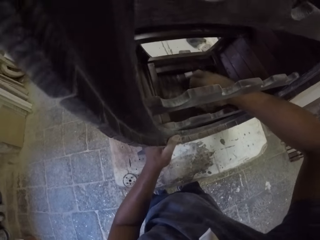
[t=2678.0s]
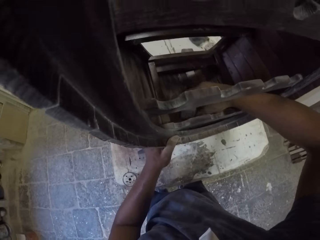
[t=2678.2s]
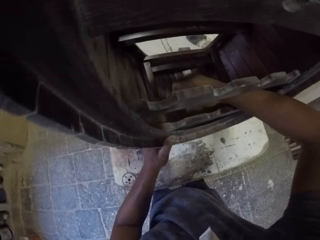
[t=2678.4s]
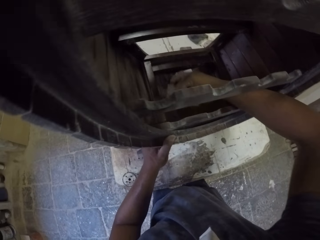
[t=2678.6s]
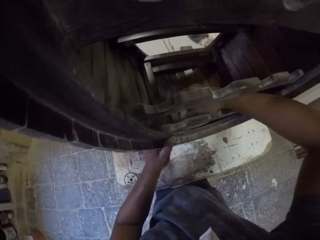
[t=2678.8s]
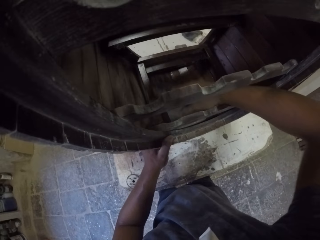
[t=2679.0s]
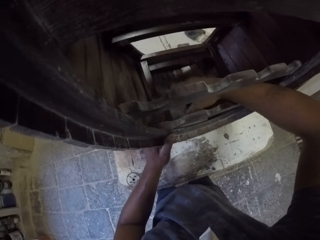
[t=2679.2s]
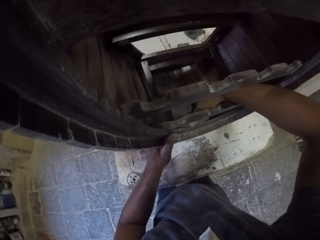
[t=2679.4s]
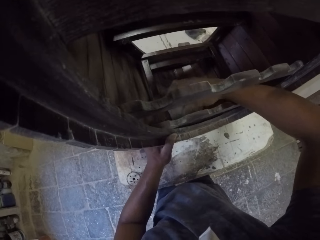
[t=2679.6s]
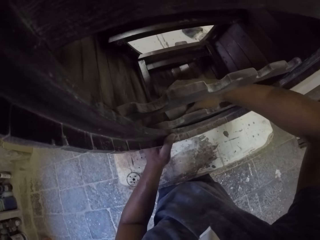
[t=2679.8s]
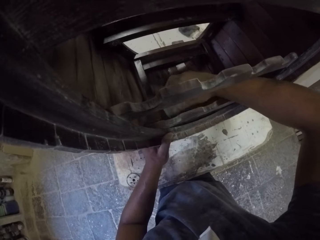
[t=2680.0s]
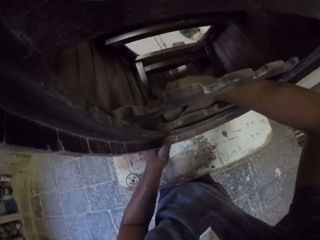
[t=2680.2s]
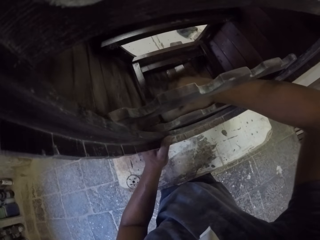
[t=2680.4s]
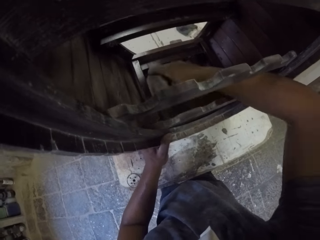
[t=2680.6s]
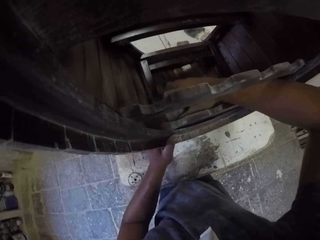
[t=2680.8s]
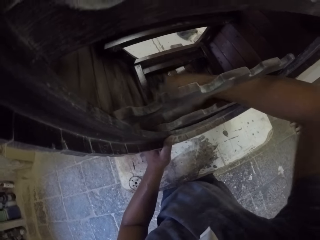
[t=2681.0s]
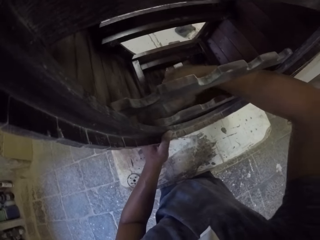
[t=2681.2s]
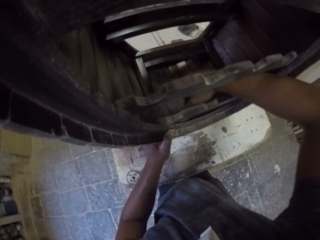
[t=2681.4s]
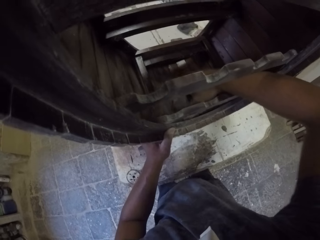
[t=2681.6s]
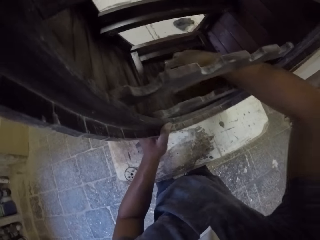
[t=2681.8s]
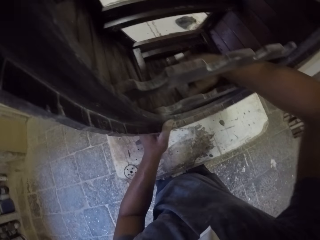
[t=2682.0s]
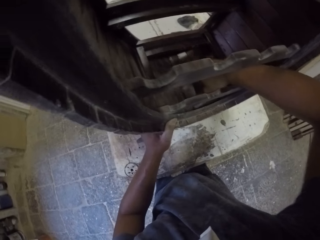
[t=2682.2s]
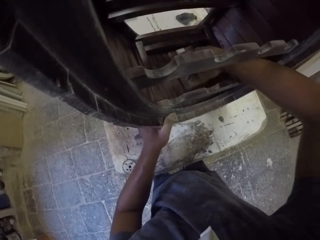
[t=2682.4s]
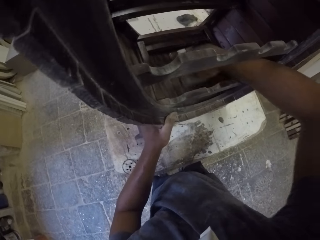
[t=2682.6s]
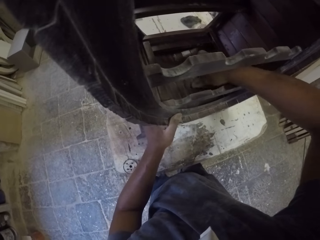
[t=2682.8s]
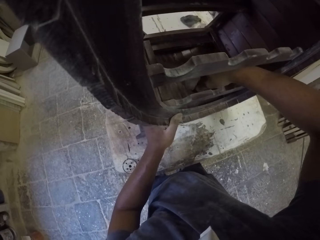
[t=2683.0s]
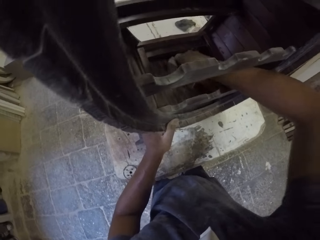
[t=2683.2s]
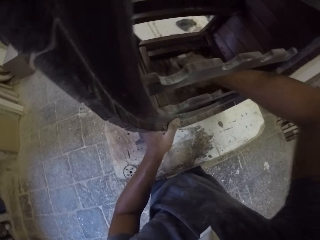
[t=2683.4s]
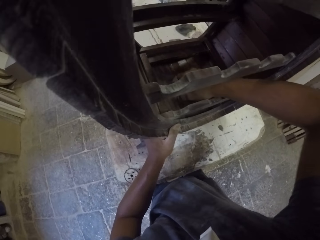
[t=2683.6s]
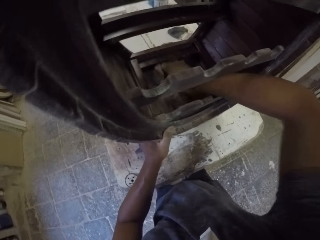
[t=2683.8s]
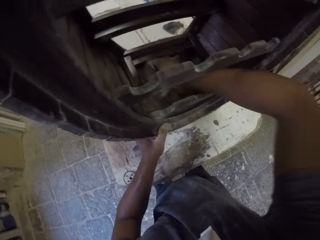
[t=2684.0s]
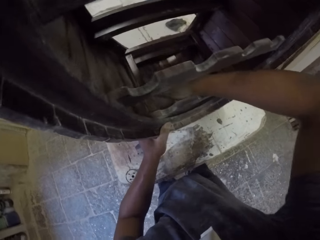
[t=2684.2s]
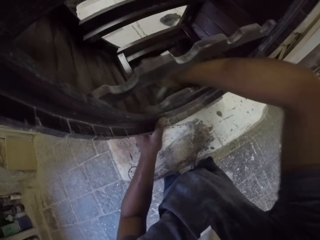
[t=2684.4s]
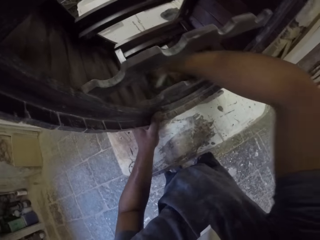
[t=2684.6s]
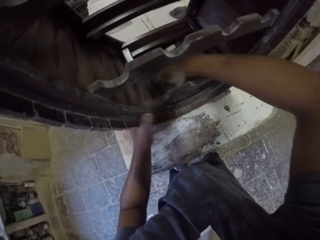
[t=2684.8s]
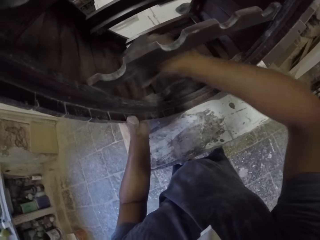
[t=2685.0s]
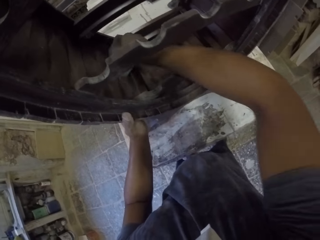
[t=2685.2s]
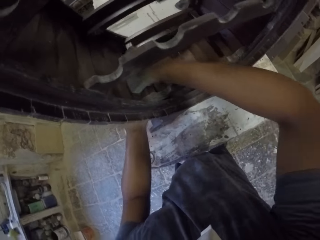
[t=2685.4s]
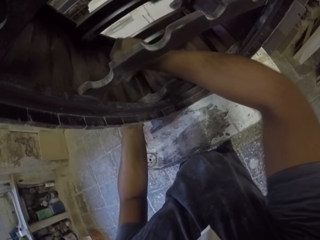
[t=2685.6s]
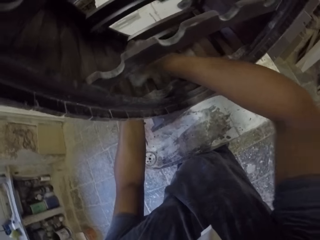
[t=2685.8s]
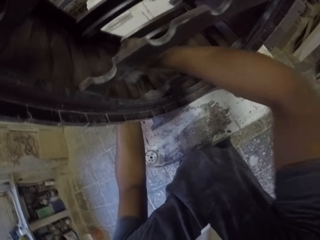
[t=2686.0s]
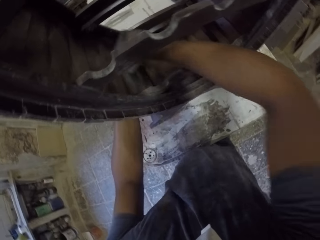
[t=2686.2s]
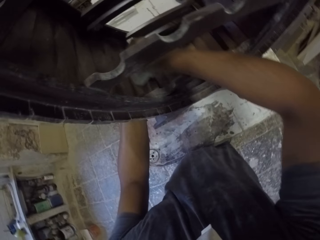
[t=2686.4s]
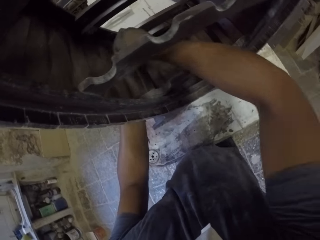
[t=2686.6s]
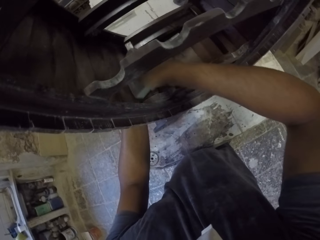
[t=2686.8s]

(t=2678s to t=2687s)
The camera wearer holds a wooden stand with the left hand. They smoothen the wooden stand with sandpaper in the room.

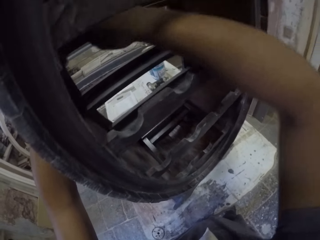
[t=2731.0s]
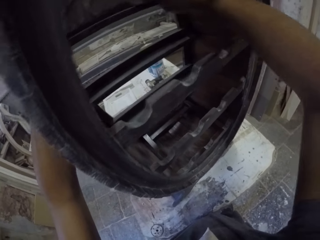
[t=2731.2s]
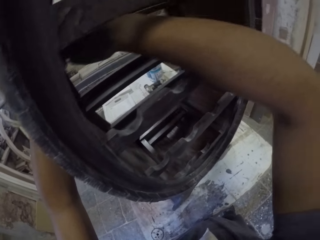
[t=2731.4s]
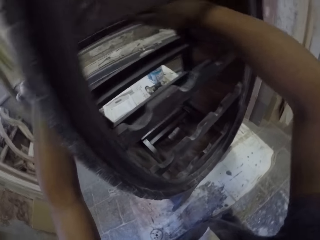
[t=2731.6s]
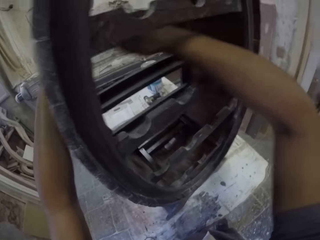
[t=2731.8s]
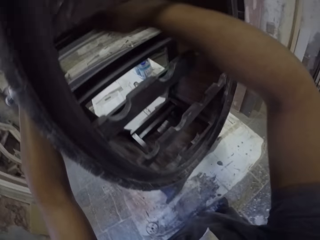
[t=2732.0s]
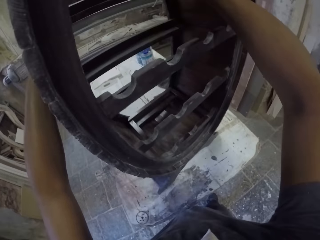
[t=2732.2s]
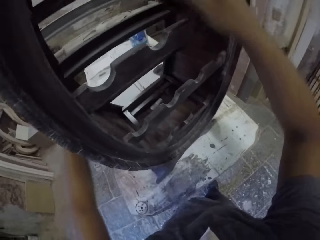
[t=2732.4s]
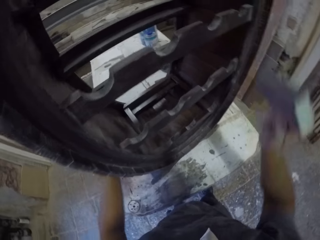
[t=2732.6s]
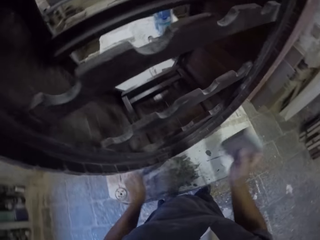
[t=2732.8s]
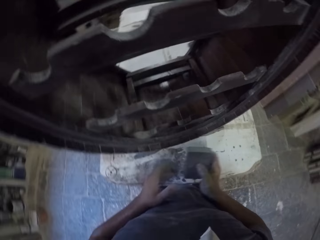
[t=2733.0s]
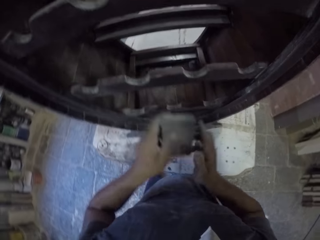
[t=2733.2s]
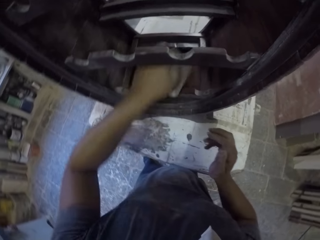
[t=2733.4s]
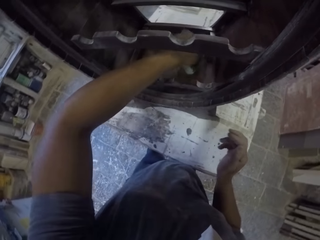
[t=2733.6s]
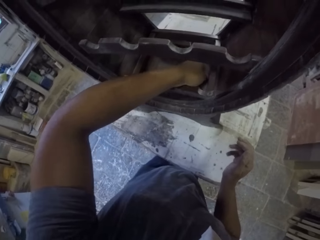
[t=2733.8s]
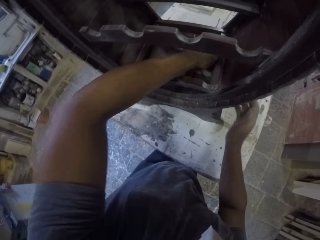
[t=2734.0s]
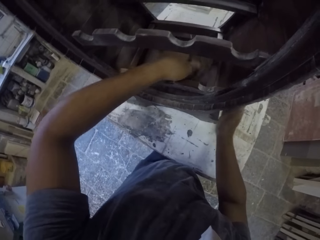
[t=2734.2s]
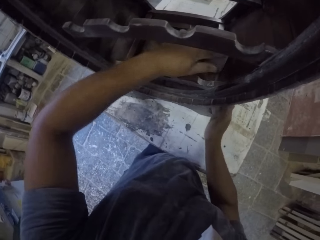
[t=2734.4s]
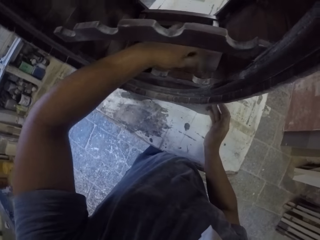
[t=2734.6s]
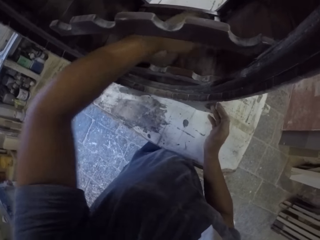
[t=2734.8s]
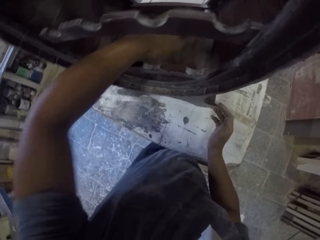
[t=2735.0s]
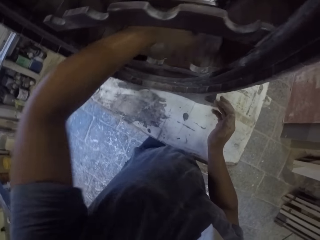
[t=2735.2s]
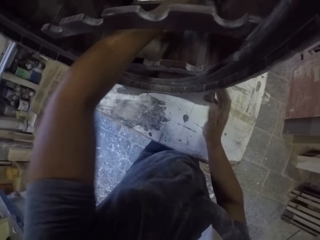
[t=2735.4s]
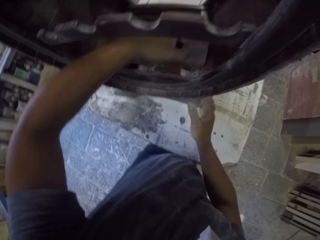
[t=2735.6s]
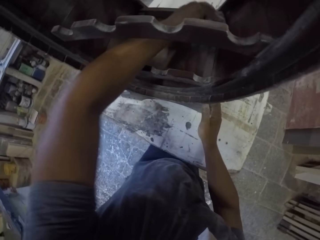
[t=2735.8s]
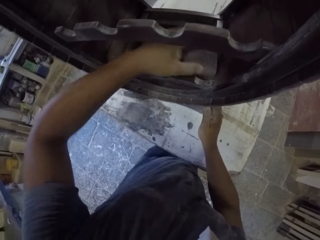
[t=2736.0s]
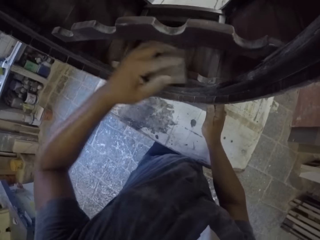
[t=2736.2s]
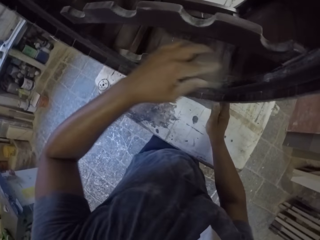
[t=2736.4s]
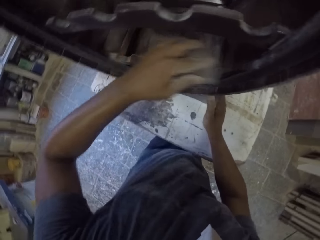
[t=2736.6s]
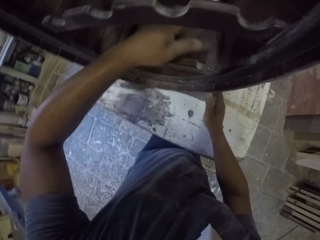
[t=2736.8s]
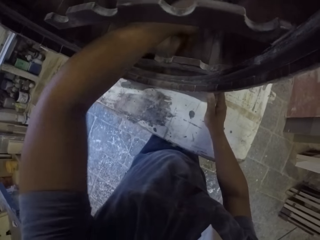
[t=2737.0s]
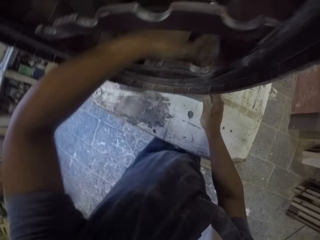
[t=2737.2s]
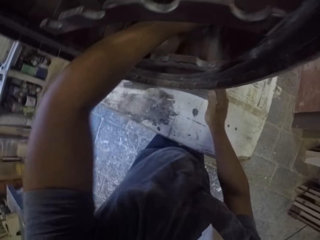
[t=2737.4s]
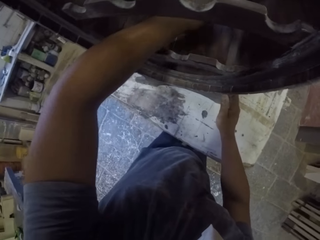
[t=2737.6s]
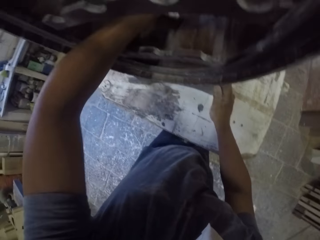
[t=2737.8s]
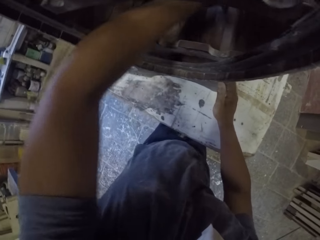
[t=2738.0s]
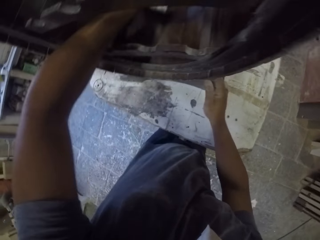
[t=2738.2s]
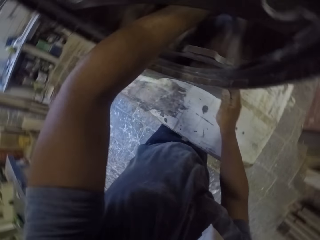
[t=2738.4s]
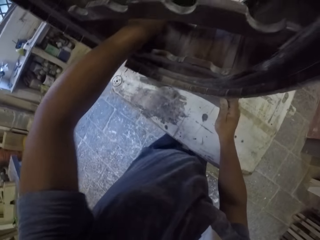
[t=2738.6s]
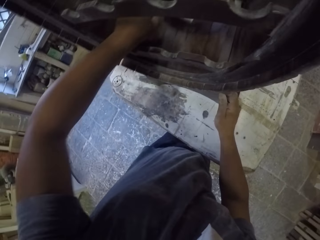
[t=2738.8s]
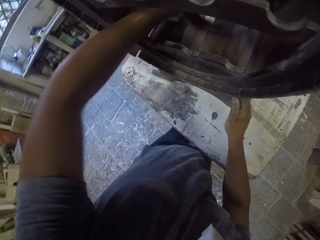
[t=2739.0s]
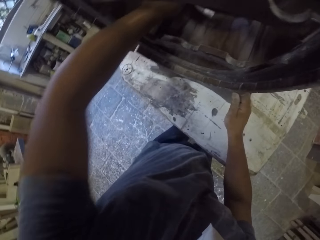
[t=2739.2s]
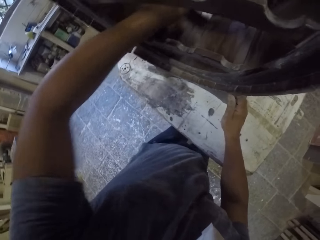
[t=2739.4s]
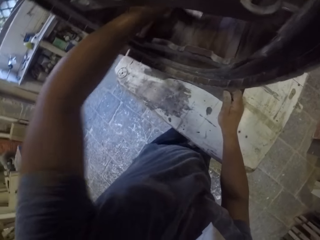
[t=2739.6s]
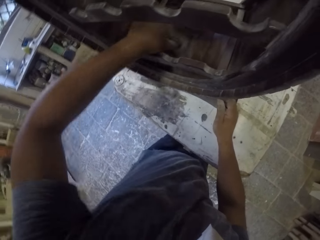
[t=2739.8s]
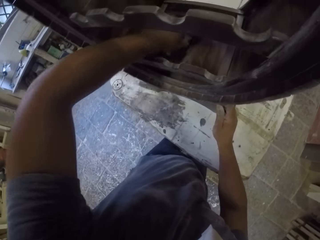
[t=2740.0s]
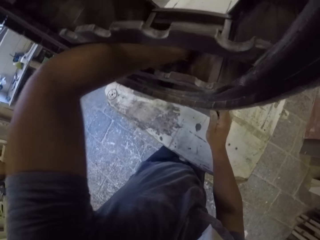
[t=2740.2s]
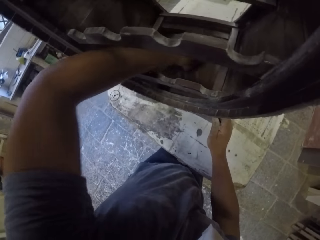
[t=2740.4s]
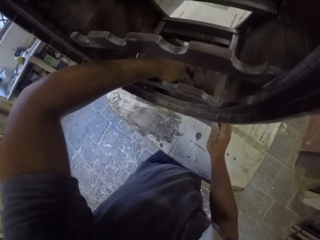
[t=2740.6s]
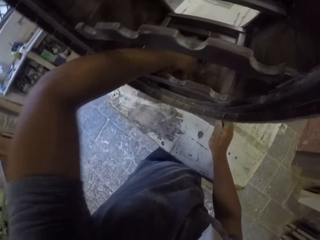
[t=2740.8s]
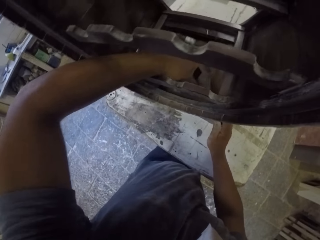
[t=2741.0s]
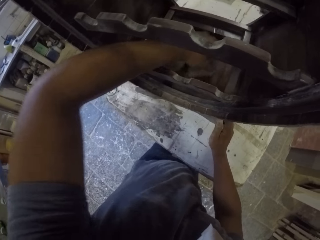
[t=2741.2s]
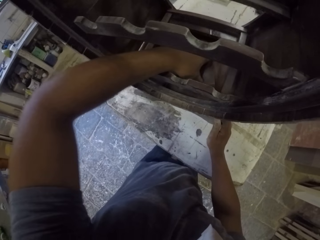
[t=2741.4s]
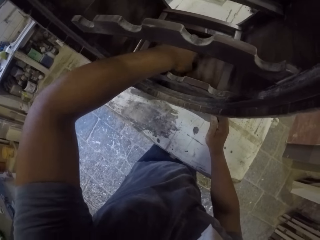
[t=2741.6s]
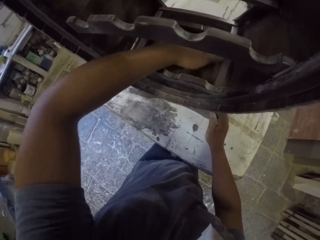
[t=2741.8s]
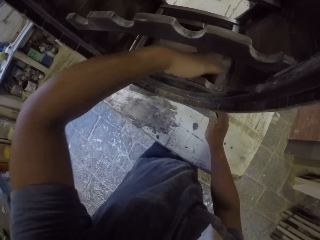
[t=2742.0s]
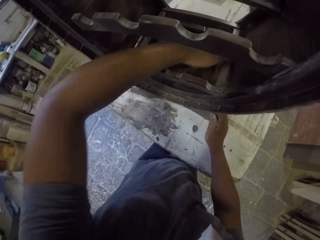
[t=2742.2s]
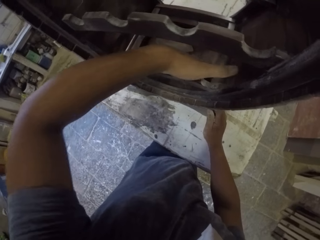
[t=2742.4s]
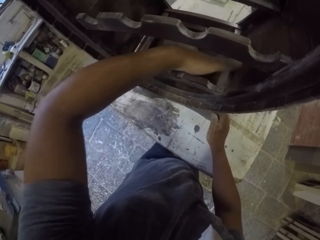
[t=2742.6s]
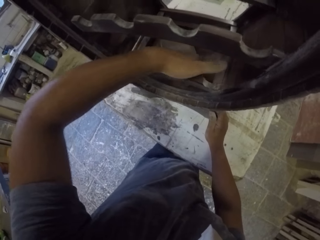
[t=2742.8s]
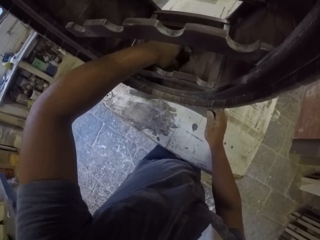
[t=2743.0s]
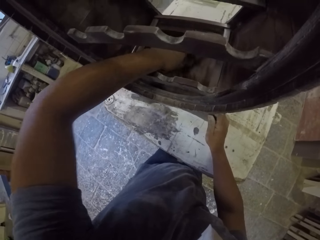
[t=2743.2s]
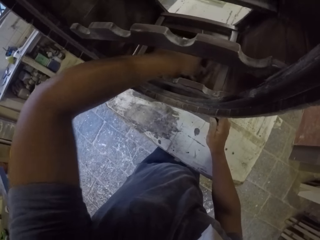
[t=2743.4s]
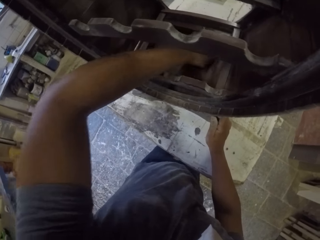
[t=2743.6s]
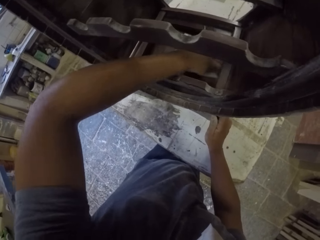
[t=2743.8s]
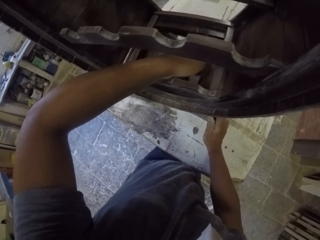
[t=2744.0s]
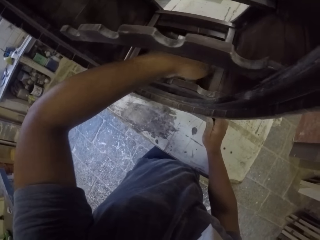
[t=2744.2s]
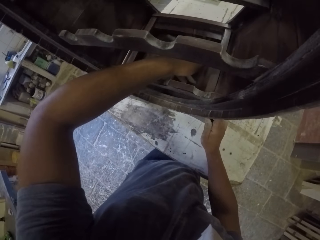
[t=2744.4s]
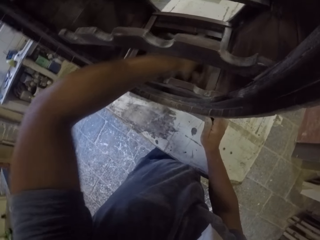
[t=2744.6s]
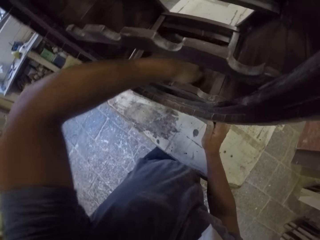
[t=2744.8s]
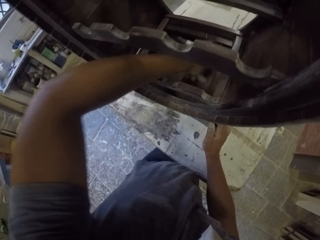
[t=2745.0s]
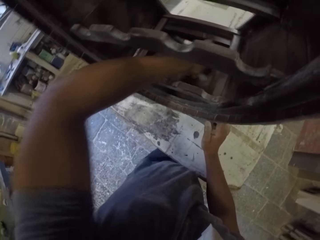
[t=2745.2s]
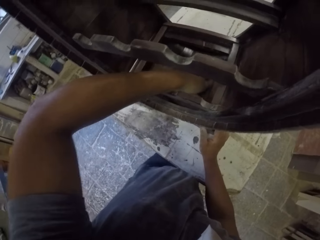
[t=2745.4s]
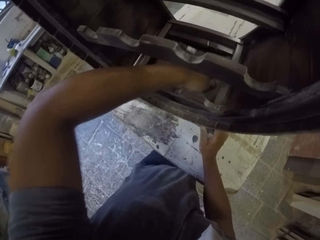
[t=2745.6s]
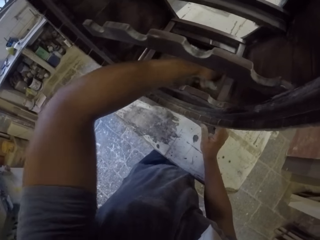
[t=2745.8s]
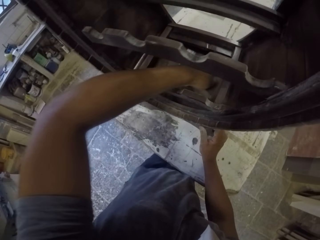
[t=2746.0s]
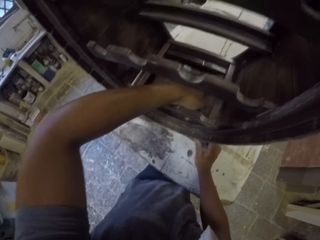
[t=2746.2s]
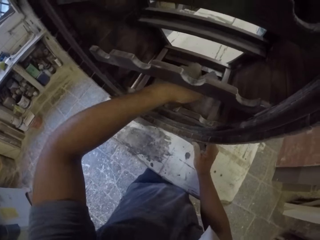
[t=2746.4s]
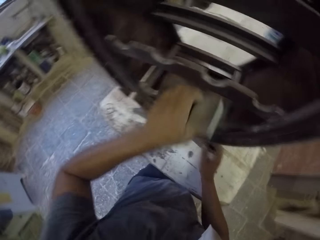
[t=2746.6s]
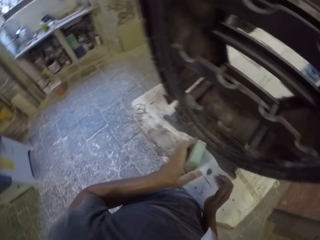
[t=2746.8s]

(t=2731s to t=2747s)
The camera wearer holds the sandpaper. They scrub the furniture with the sandpaper.
